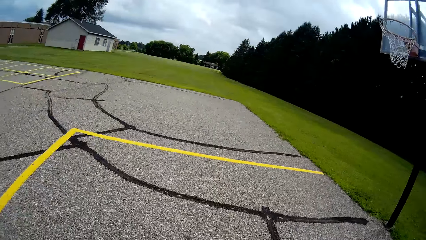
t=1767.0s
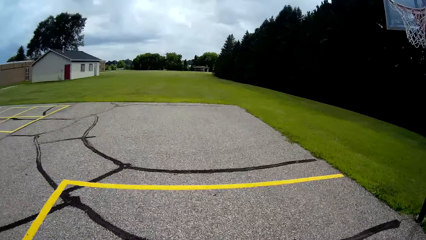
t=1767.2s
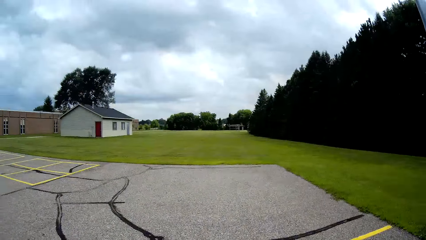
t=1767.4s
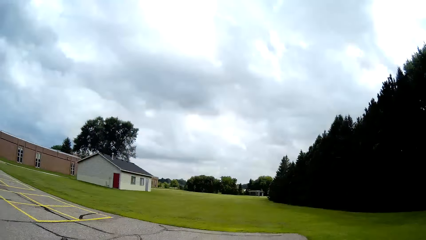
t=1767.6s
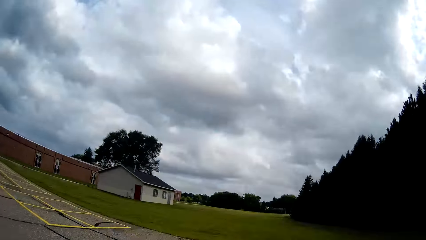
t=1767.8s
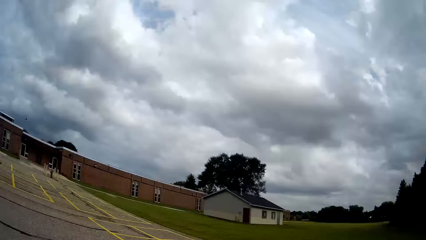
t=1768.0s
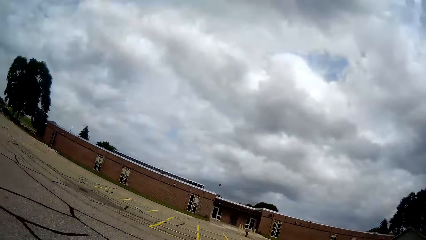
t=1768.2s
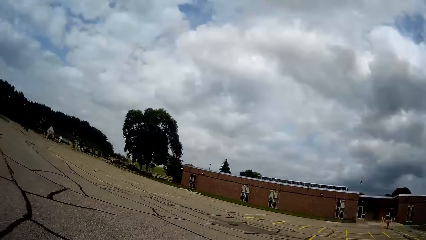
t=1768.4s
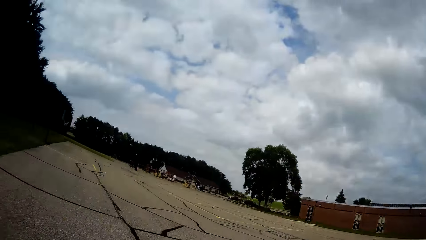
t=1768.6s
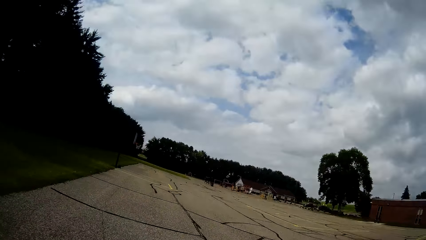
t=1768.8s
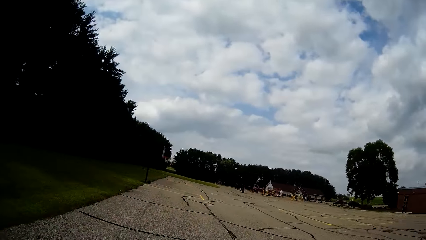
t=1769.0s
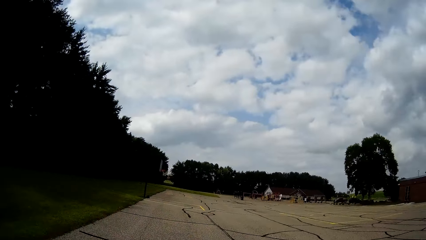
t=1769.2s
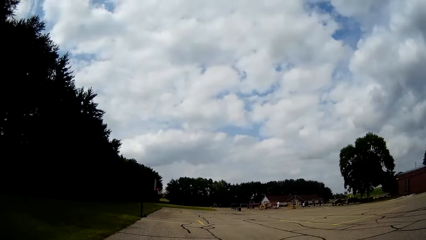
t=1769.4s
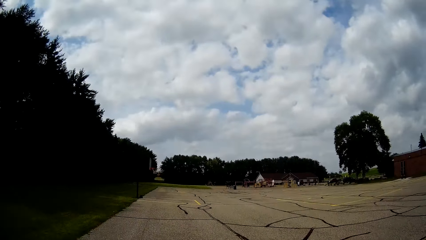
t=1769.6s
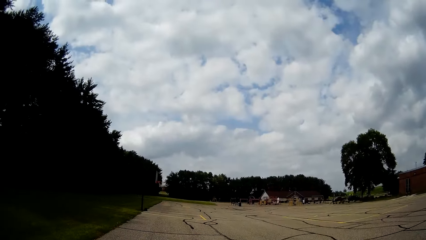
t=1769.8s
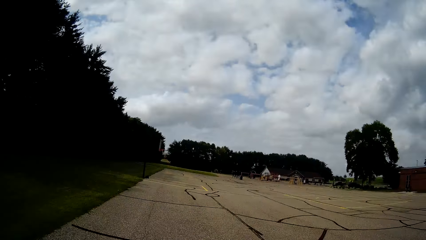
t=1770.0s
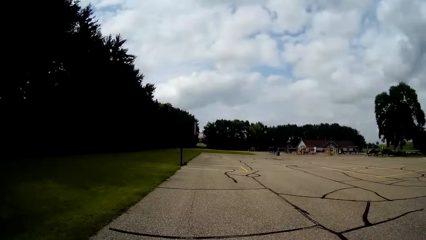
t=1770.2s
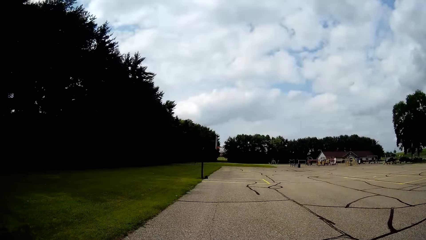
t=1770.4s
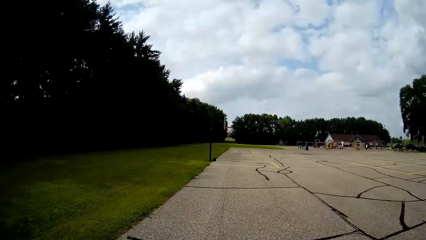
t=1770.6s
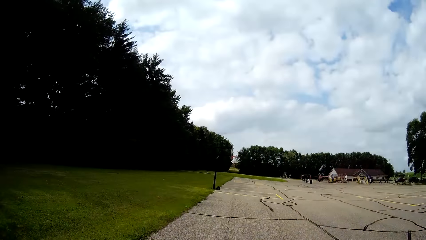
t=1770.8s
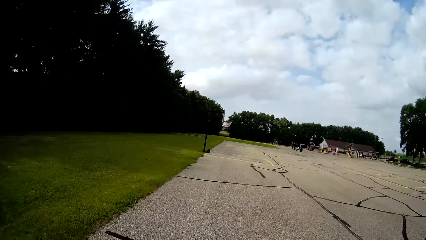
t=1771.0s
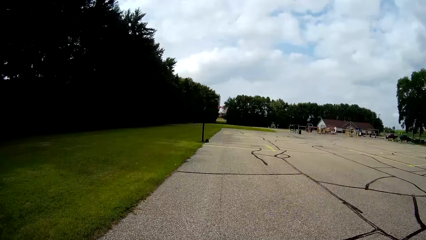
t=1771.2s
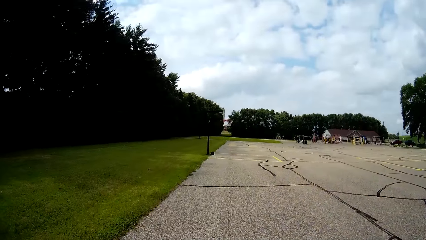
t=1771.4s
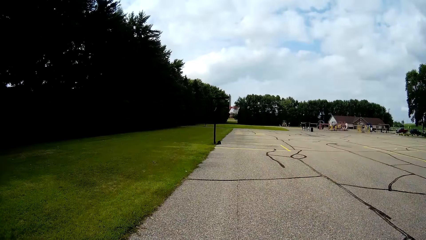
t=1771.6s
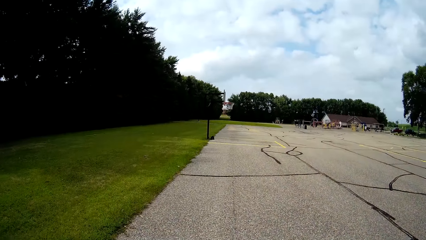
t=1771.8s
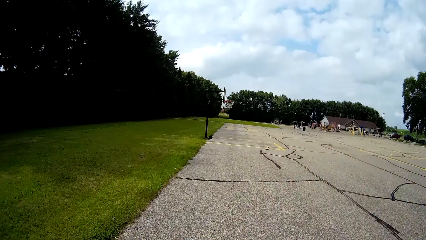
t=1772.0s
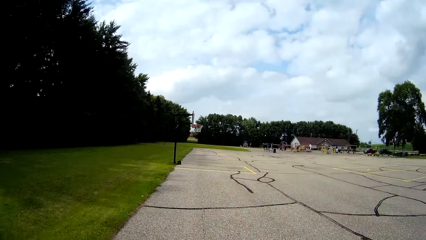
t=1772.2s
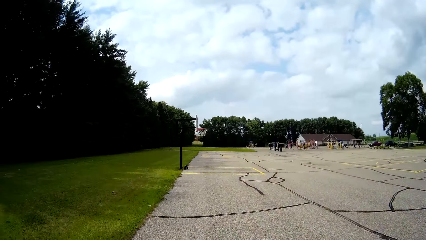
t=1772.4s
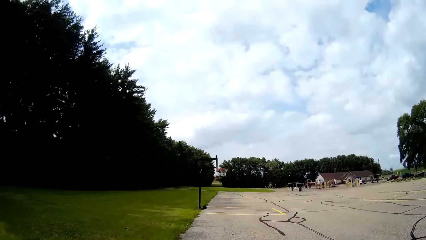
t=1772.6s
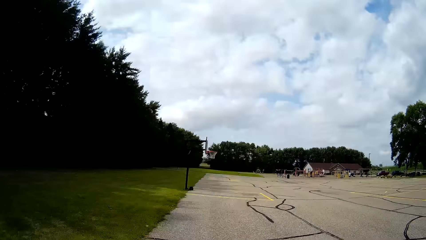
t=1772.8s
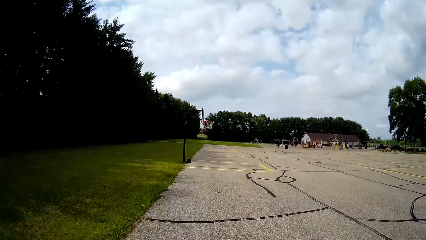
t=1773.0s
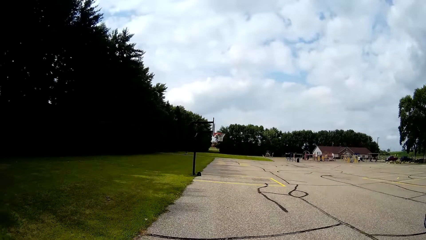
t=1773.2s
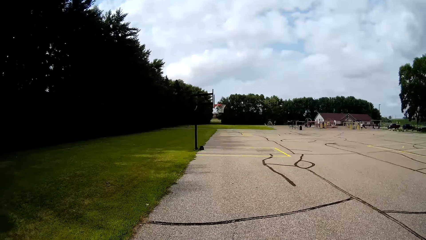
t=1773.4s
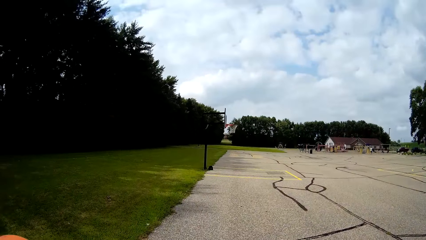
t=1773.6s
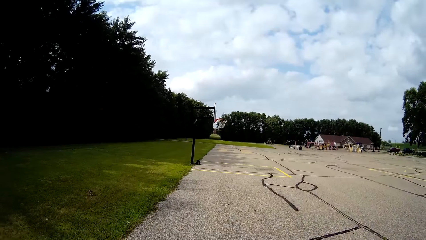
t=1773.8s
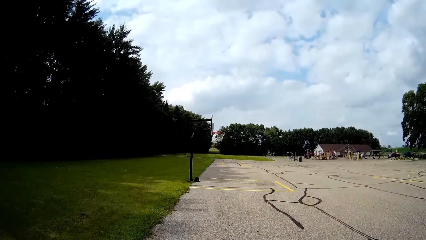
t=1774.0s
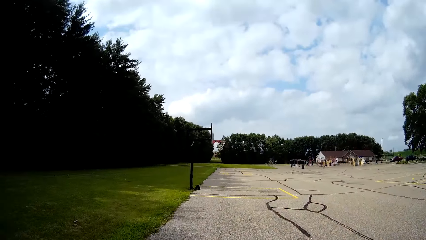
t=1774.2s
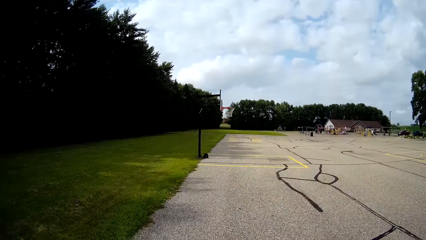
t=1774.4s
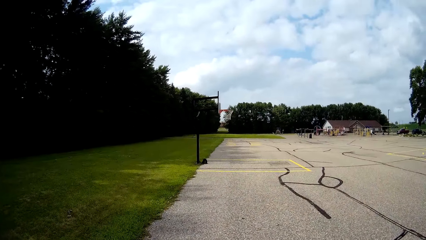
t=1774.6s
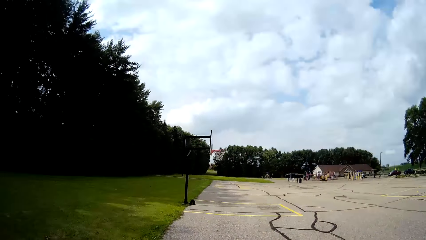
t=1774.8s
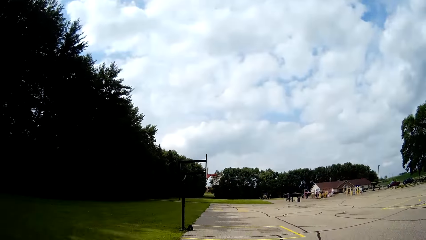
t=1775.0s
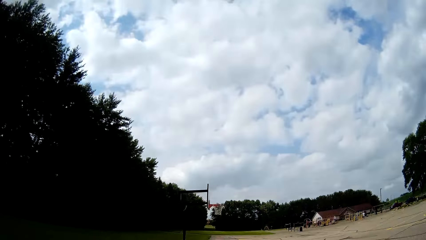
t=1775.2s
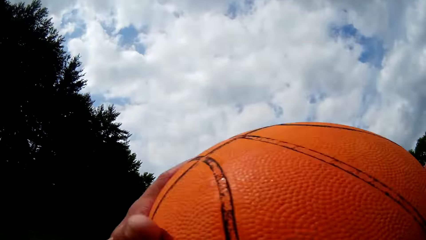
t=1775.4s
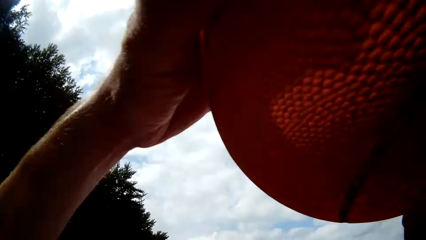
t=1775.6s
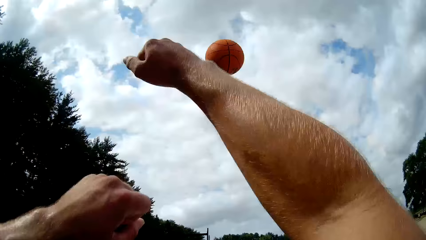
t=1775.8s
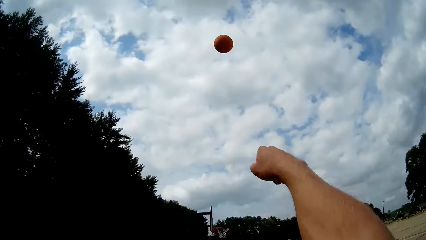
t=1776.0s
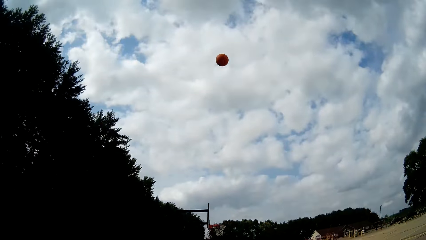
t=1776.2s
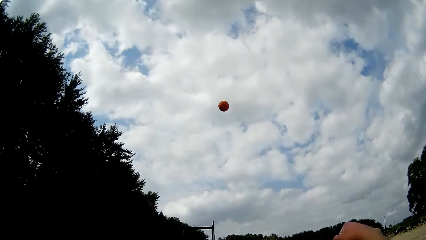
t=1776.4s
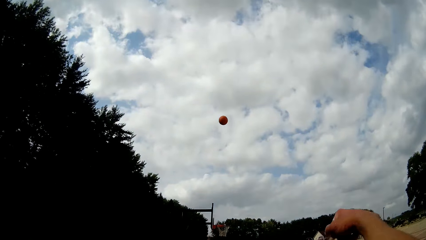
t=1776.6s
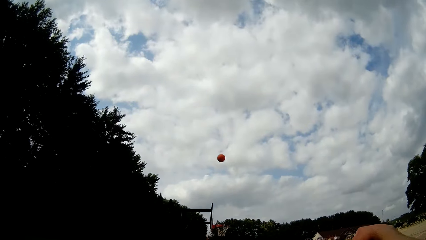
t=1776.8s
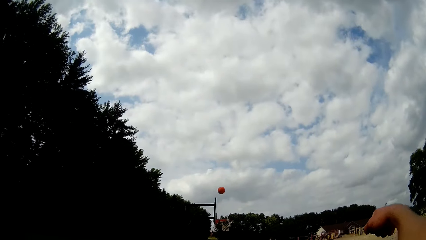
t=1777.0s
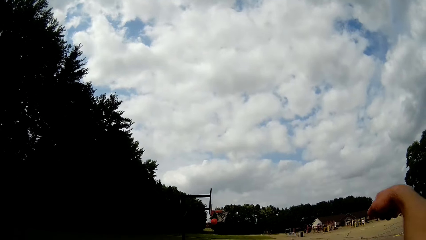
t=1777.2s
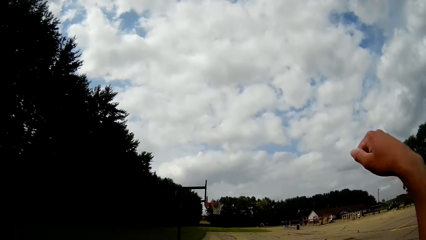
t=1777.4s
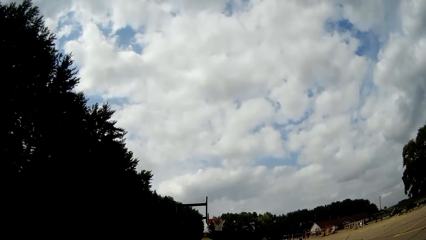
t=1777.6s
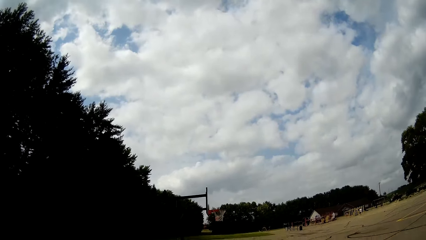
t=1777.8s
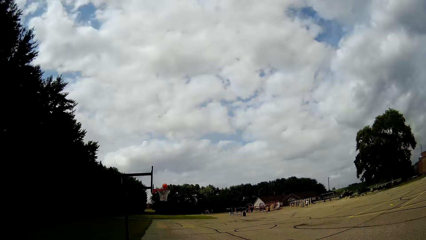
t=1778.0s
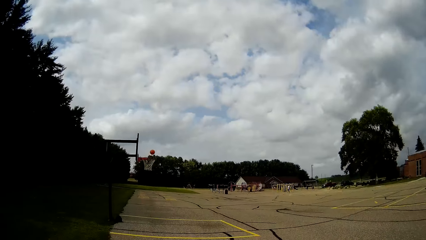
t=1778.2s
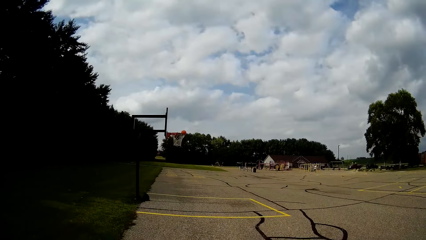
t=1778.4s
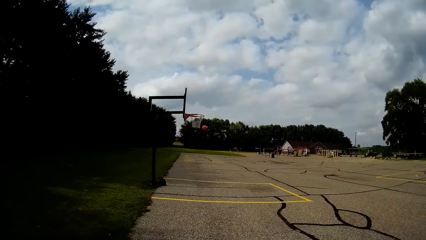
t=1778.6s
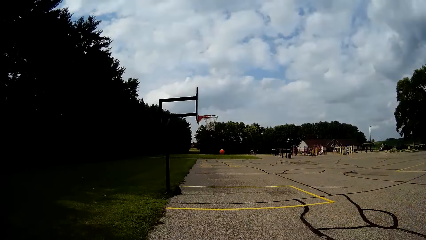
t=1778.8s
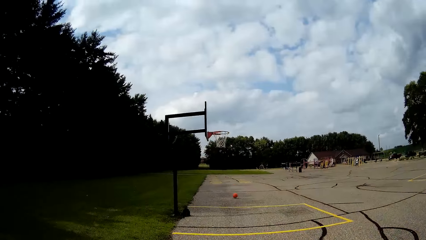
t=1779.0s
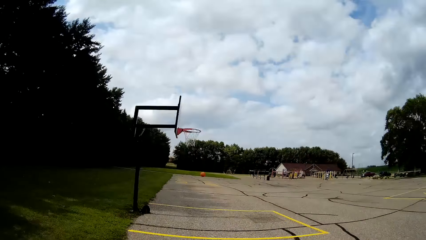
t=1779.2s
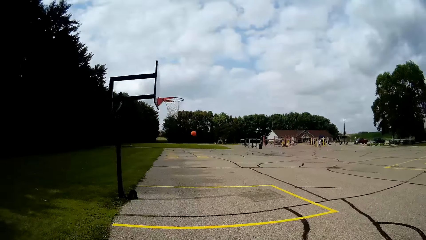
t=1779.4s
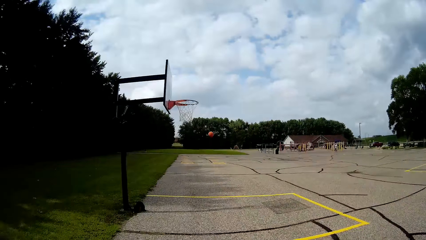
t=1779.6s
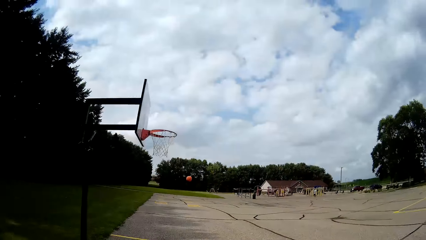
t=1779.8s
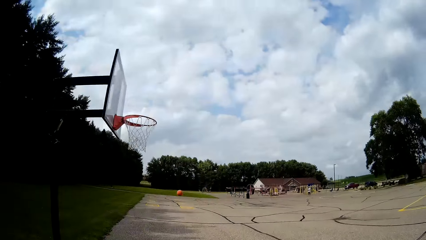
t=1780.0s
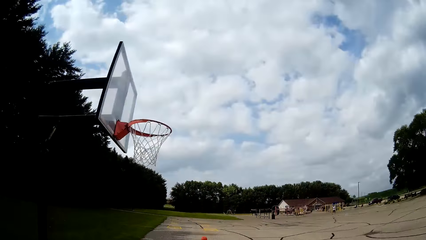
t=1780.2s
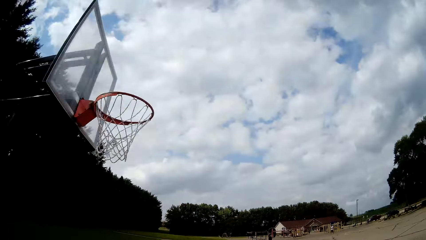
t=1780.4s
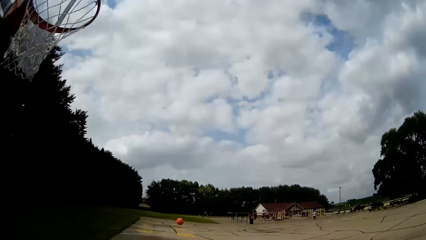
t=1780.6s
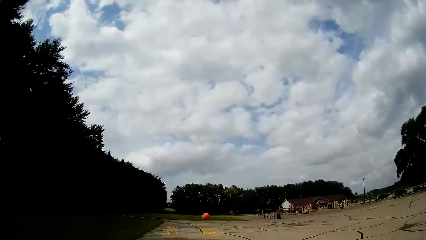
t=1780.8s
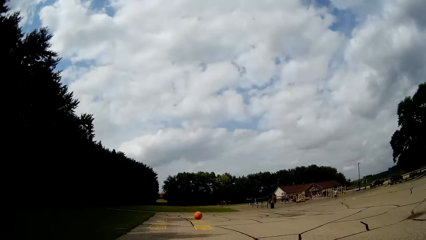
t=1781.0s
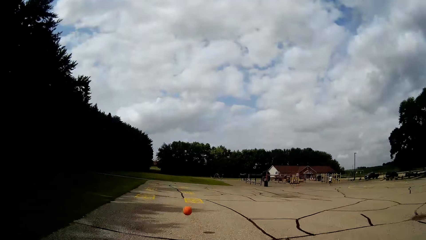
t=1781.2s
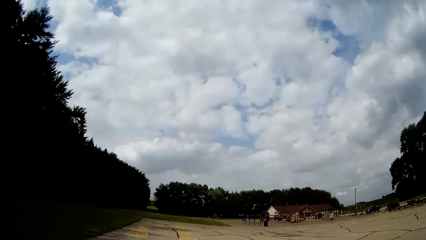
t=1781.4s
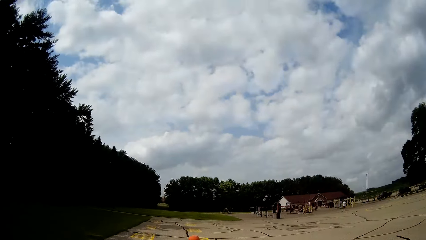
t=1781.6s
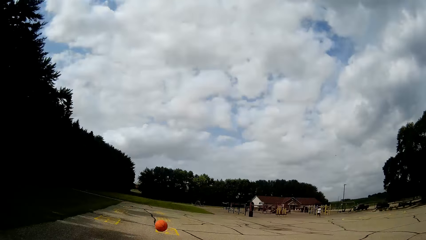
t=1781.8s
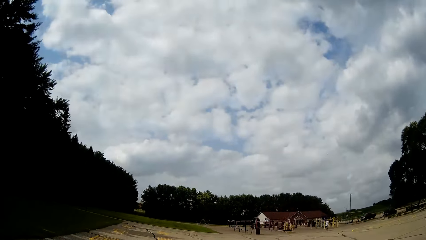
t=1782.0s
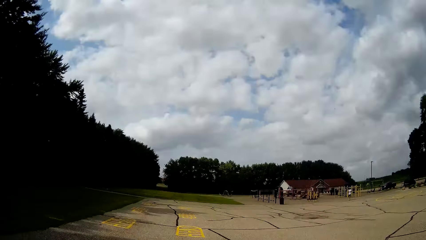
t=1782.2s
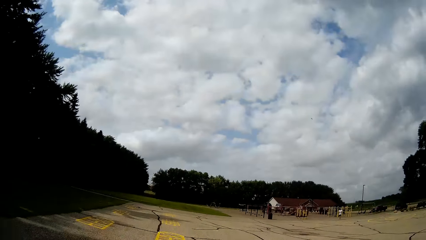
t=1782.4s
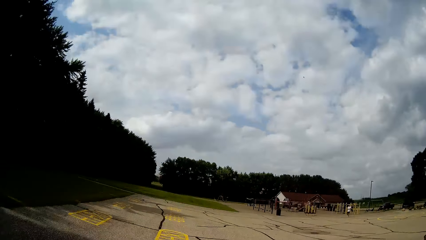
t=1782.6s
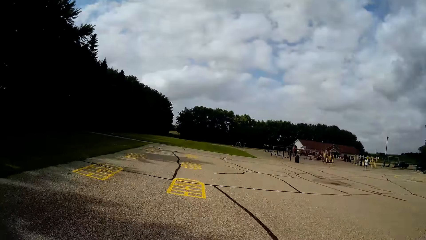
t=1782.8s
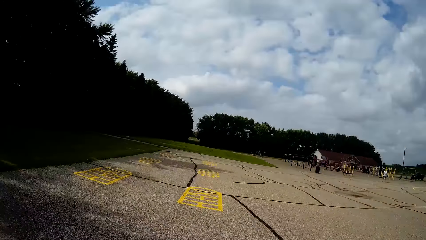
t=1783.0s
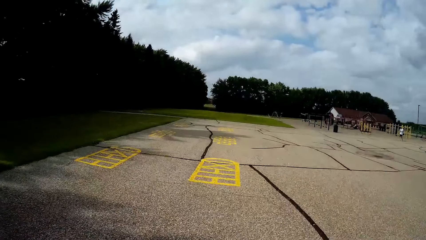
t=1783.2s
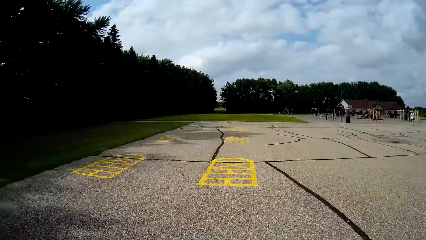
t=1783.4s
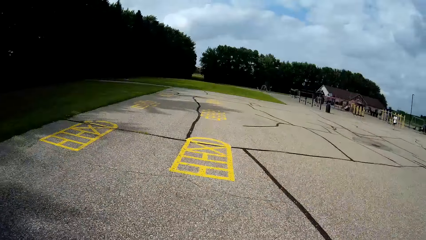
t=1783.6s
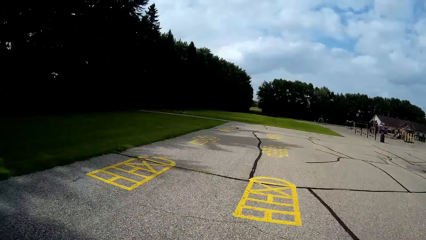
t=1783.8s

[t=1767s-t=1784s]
The camera wearer picks up the basketball from the ground with his two hands. He bounces the ball on the ground. He throws the basketball with his two hands towards the basketball net. He runs after the ball.
